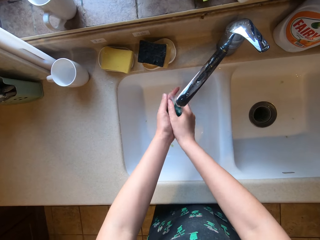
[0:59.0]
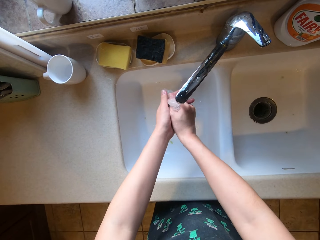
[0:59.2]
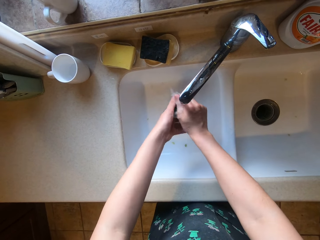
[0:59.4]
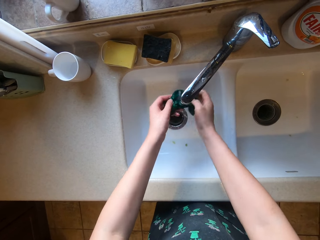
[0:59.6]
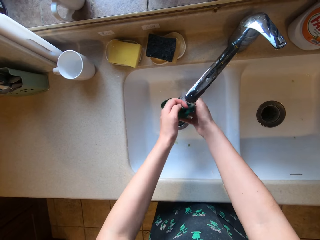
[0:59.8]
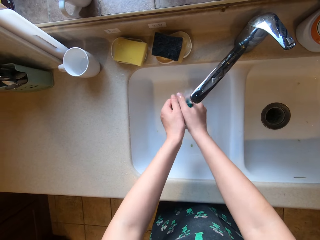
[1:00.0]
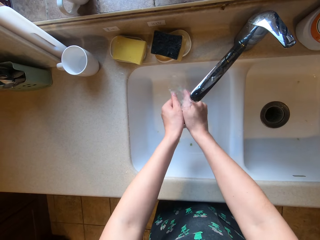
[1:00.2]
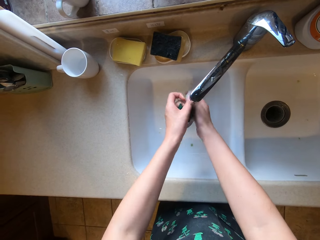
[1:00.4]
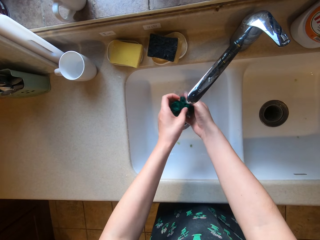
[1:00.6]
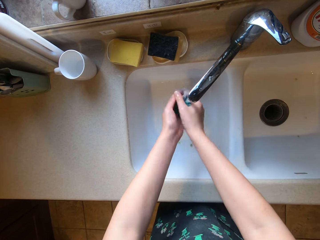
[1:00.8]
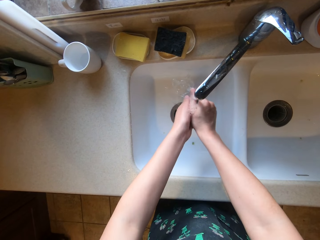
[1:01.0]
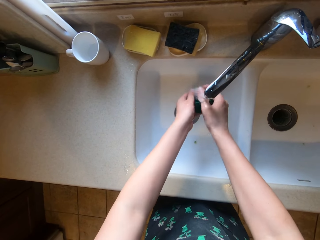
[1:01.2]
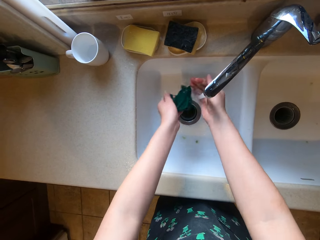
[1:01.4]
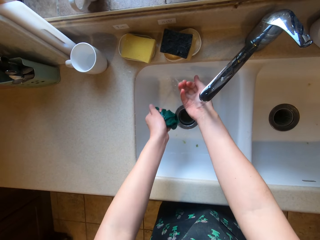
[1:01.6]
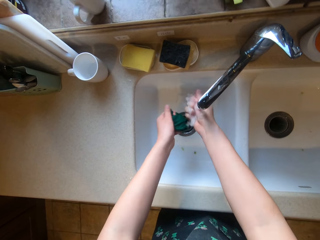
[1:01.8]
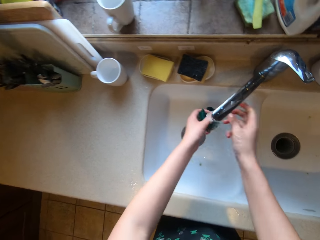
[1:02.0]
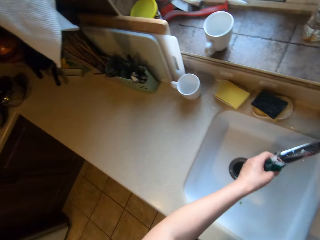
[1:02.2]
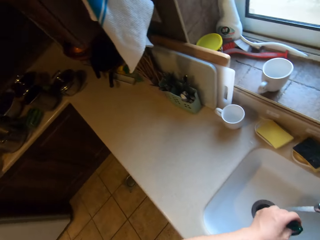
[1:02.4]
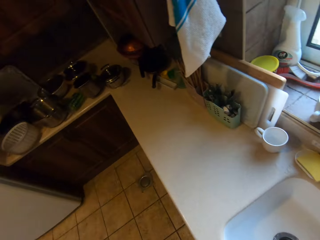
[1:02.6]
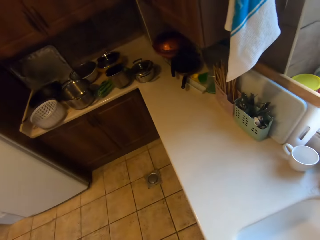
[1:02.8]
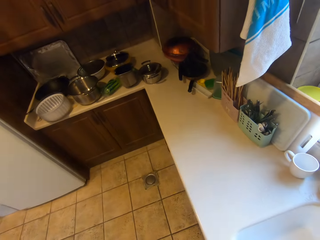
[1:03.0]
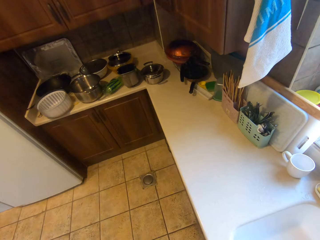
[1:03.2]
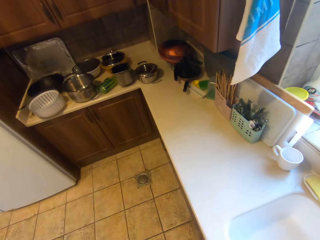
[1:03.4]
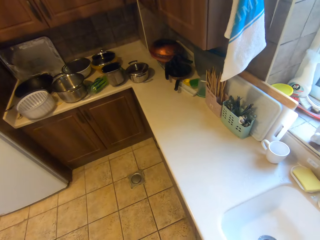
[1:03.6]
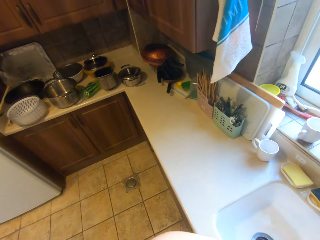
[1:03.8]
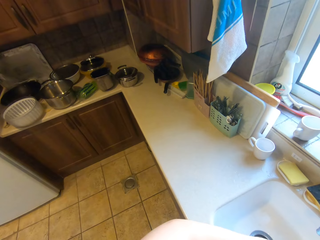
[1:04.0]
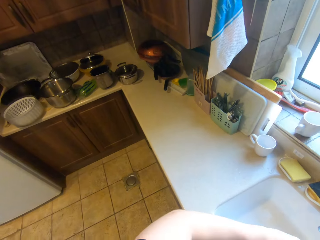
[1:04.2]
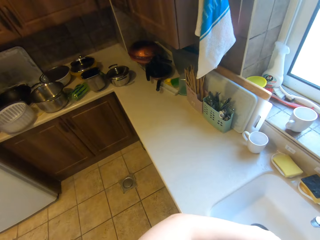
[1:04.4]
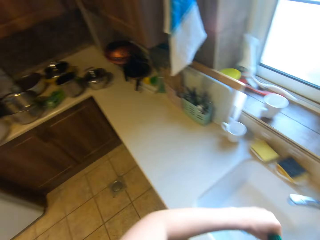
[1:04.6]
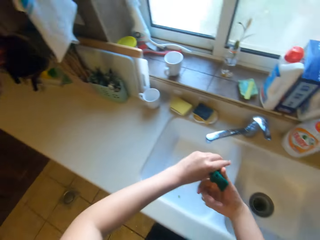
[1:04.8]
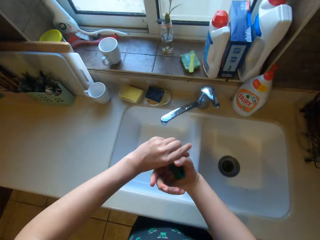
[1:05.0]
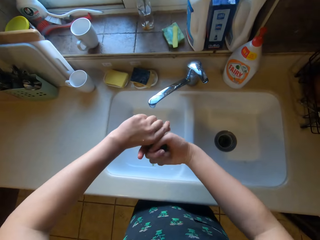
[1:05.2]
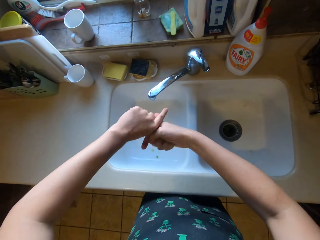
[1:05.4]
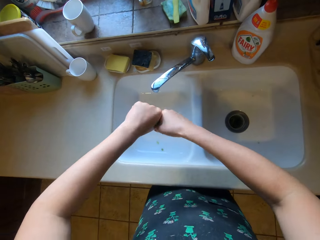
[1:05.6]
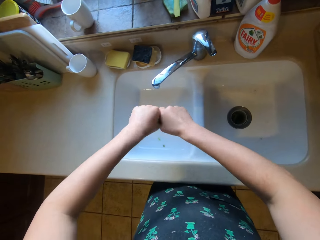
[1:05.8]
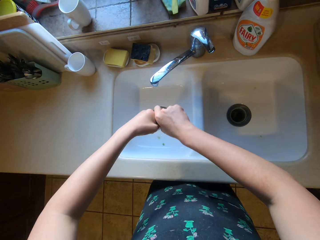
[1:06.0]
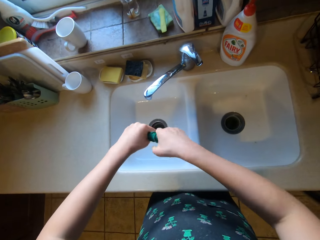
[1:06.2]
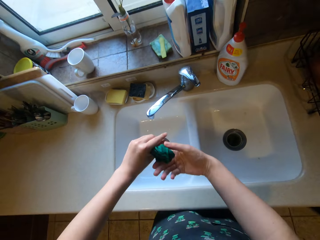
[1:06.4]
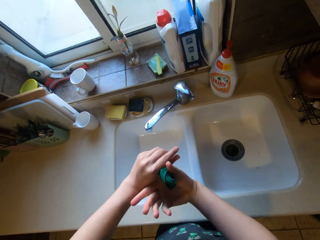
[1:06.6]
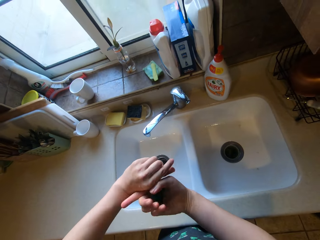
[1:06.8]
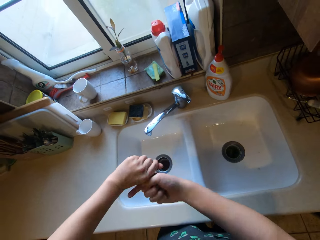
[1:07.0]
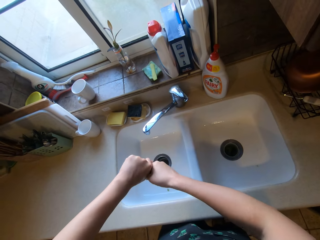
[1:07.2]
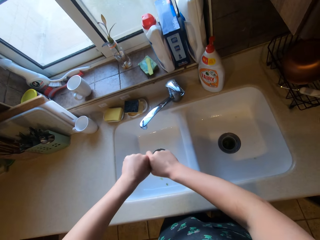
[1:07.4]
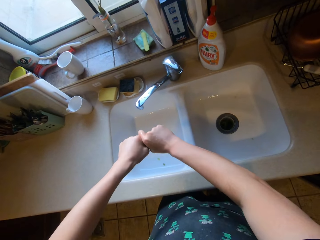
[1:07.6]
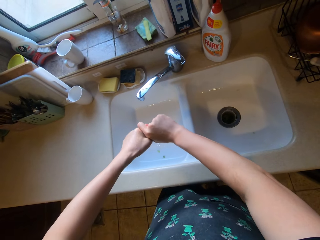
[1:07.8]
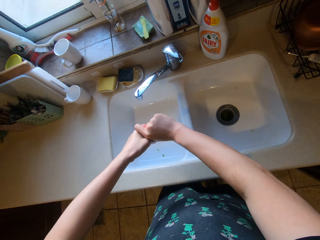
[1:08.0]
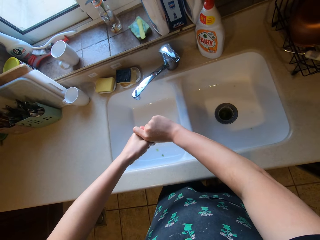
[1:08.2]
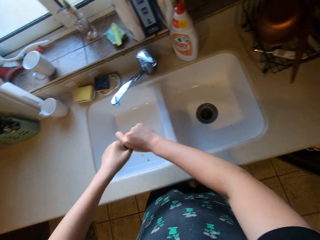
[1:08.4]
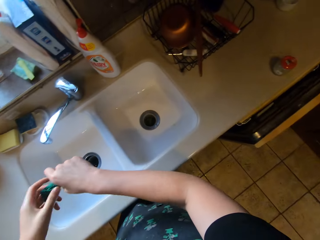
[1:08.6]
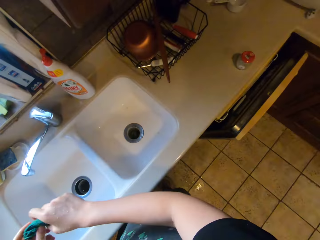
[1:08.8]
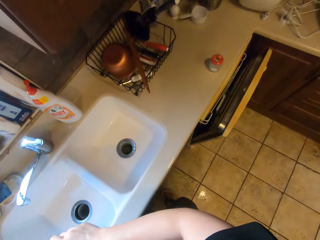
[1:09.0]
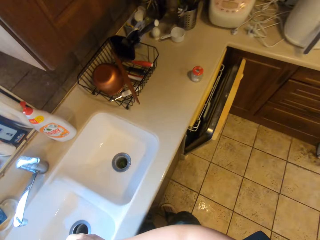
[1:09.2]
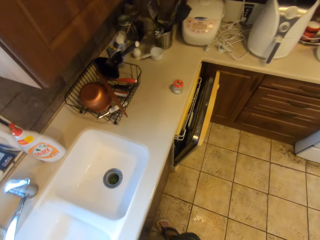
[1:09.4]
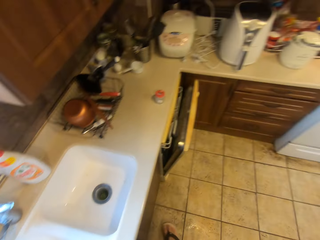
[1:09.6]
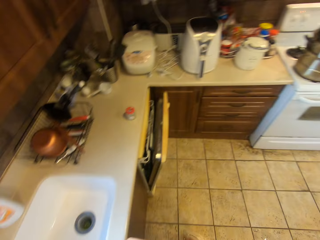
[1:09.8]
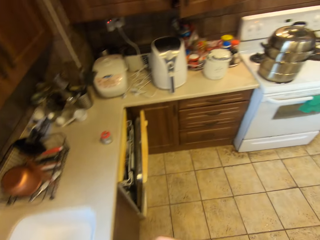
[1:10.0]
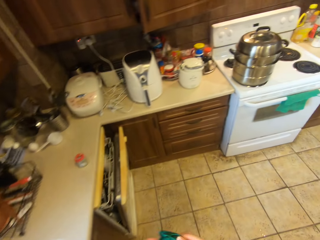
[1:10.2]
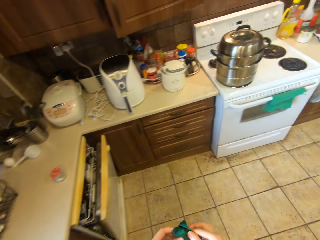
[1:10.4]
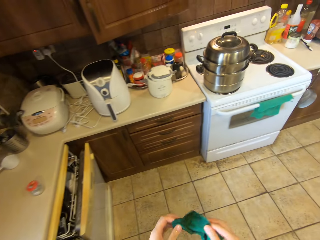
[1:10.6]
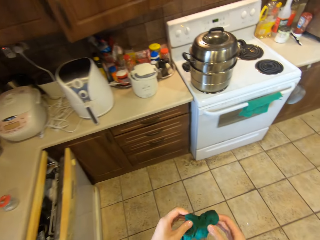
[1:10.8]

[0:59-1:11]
The camera wearer looks around. They wring the water out from the towel.

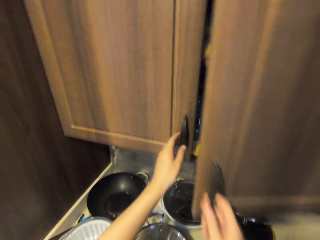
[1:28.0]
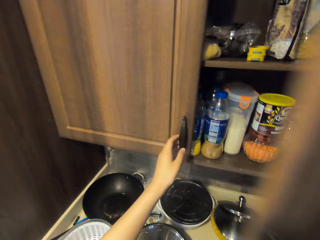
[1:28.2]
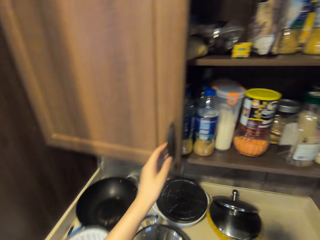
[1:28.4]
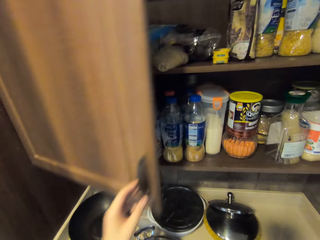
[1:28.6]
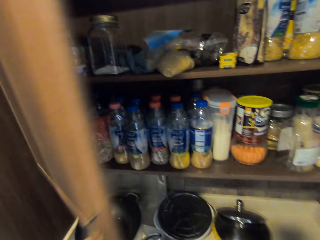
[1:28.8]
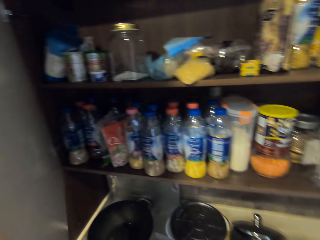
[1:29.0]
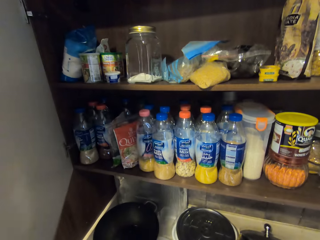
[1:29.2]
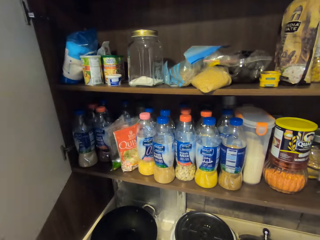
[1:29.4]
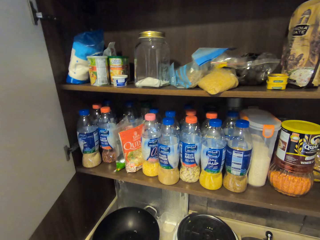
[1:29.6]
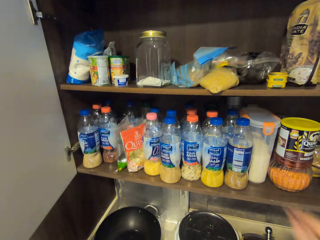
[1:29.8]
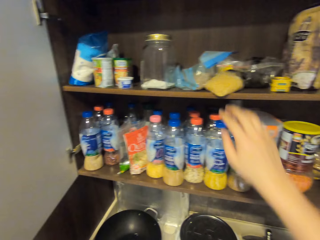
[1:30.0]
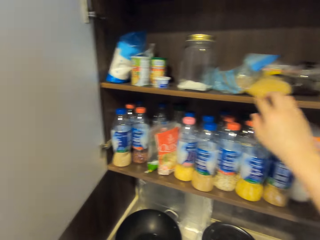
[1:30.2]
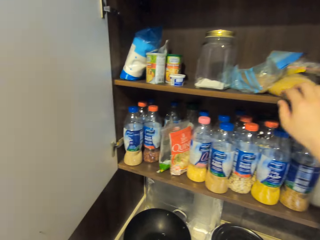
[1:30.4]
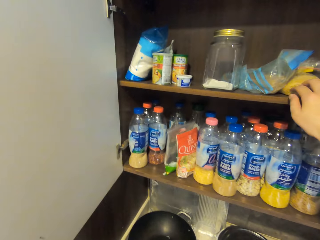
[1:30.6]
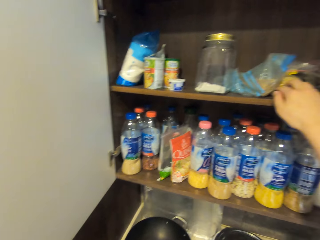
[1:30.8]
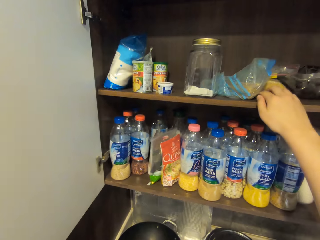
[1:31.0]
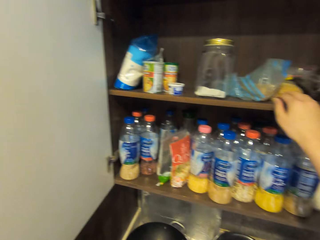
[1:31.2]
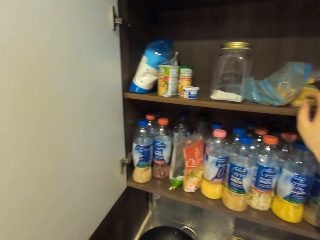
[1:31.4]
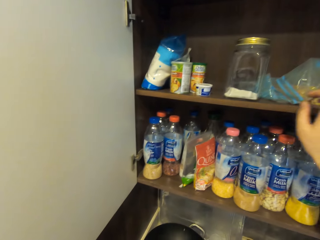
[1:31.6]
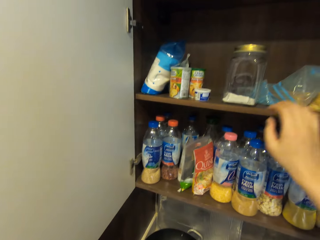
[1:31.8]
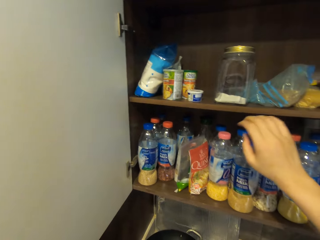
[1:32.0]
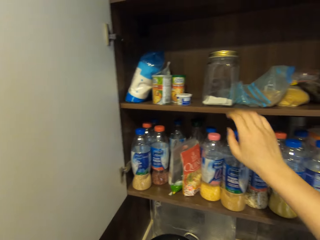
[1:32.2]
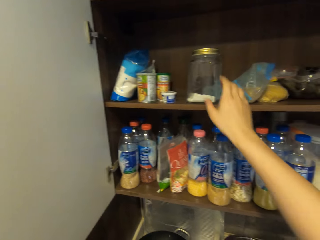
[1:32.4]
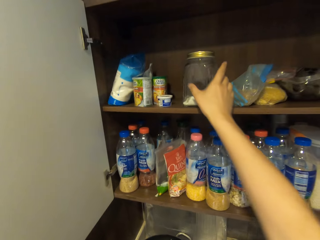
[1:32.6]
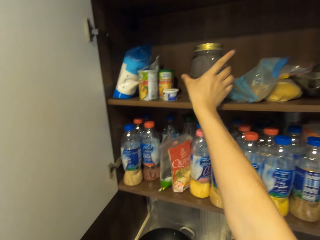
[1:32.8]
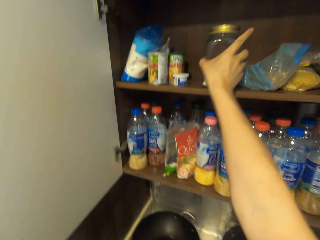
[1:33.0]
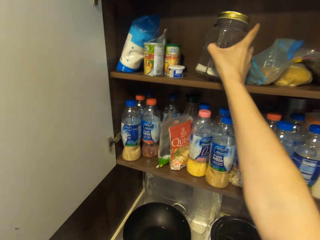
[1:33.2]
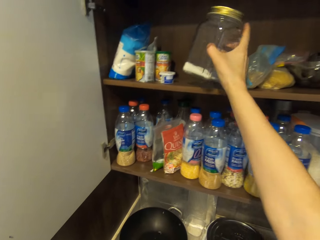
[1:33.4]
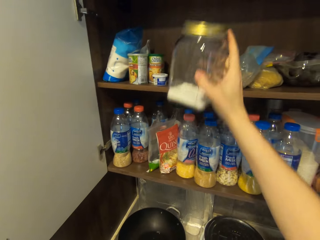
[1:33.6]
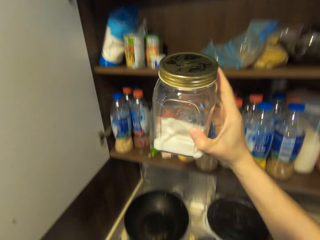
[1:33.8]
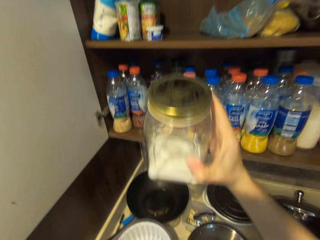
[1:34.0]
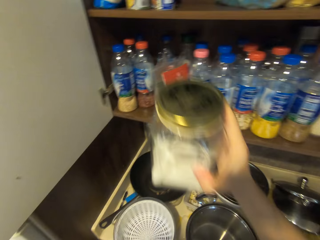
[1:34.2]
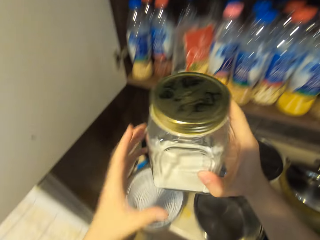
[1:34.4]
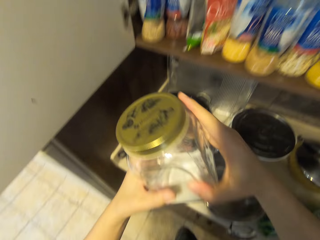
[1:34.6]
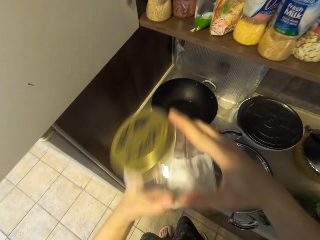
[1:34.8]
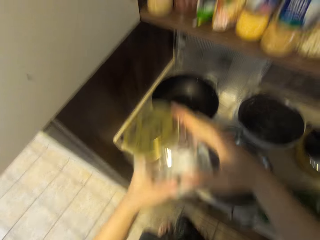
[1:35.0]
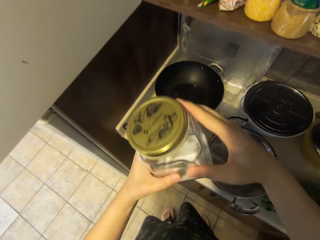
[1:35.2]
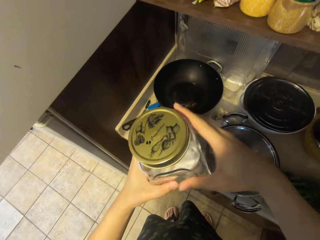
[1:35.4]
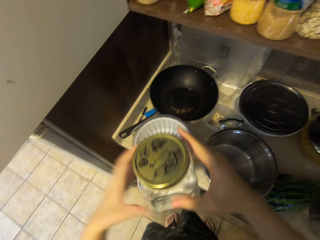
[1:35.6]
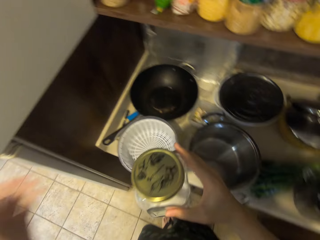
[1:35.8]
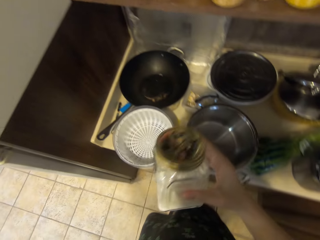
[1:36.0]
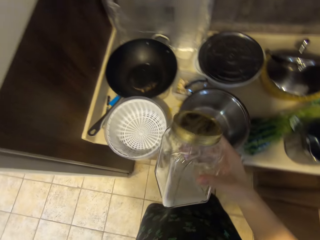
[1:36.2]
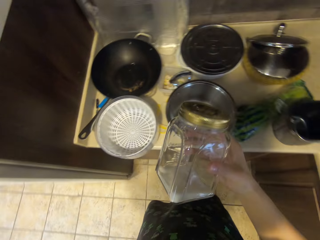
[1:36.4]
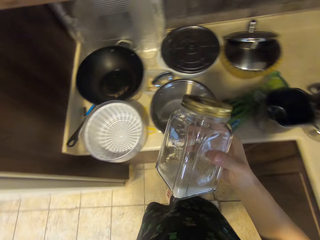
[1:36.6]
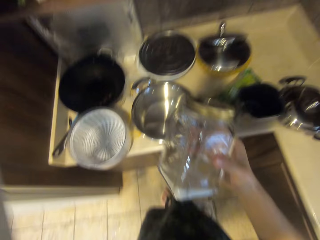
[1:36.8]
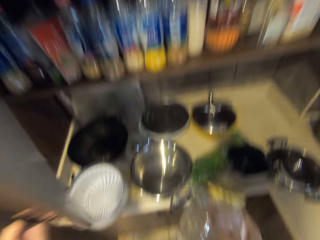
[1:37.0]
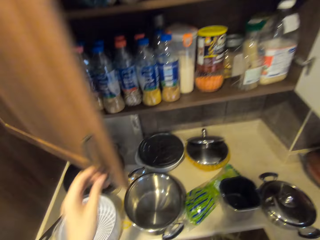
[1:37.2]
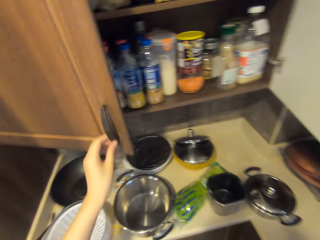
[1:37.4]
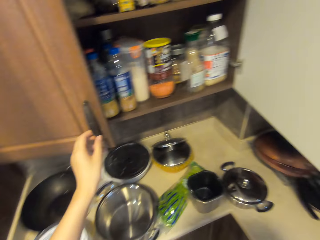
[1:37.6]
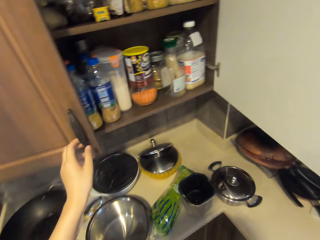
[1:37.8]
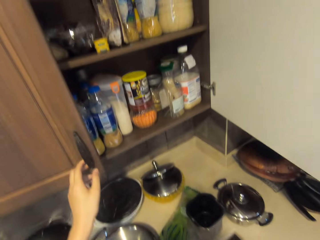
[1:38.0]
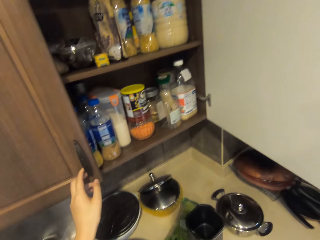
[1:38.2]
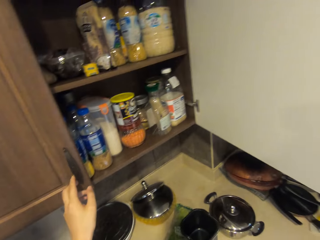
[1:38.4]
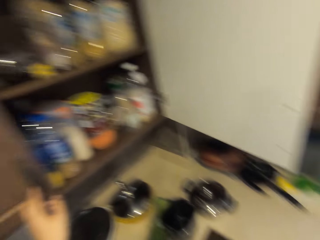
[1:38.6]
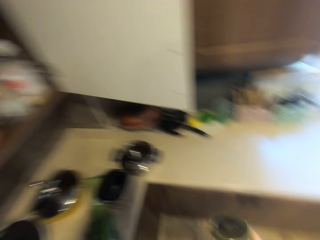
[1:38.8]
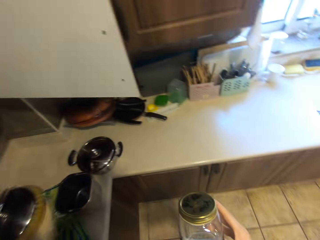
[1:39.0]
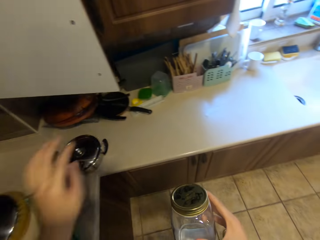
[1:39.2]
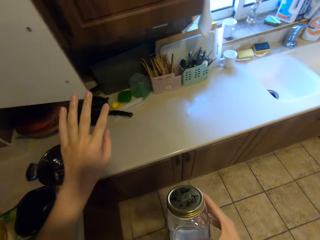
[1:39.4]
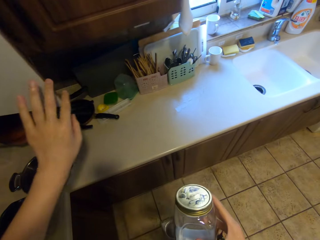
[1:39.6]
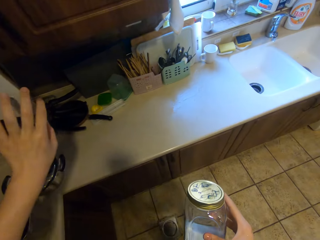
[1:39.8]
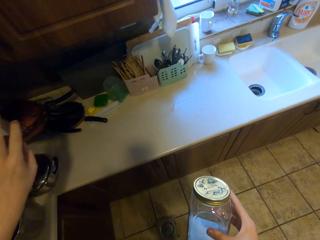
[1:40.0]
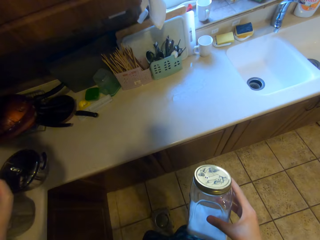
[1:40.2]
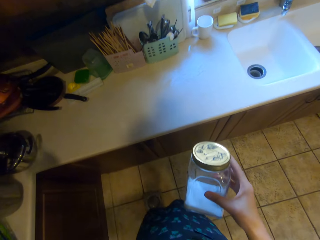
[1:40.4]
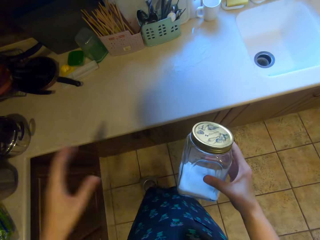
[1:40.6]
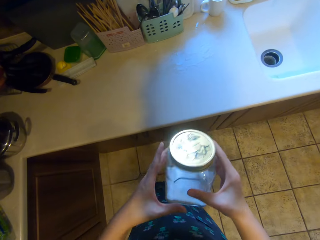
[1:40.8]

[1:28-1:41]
The camera wearer opens the kitchen cabinet. They take out a jar of salt from the cabinet. They close the cabinet.
